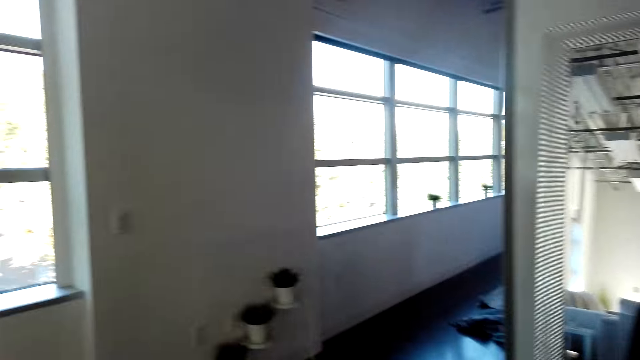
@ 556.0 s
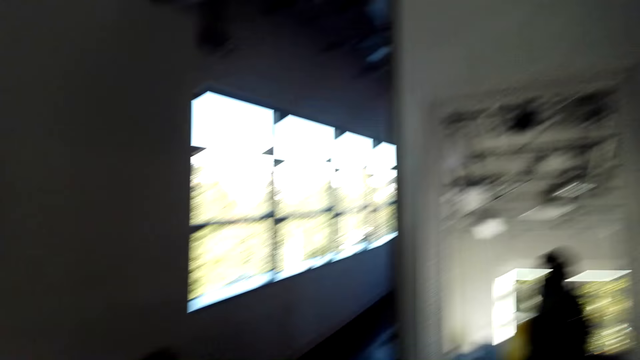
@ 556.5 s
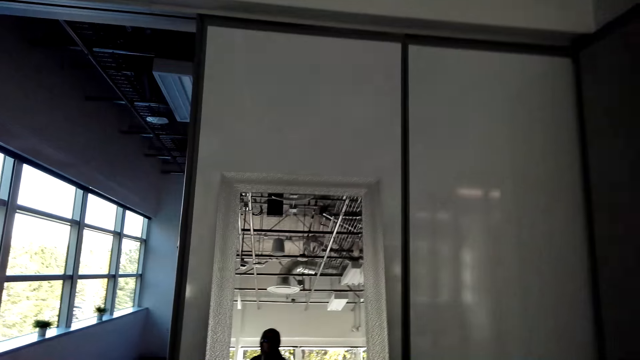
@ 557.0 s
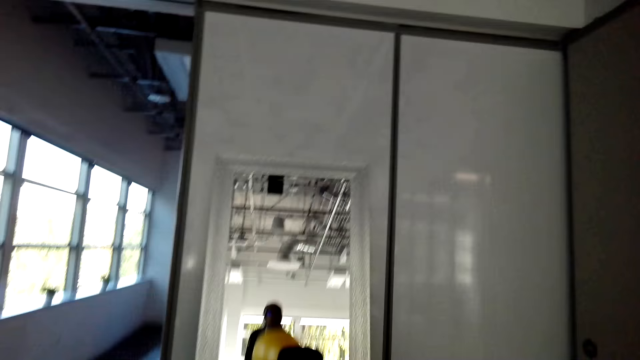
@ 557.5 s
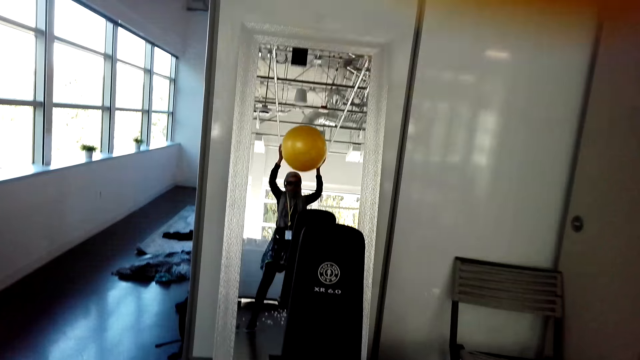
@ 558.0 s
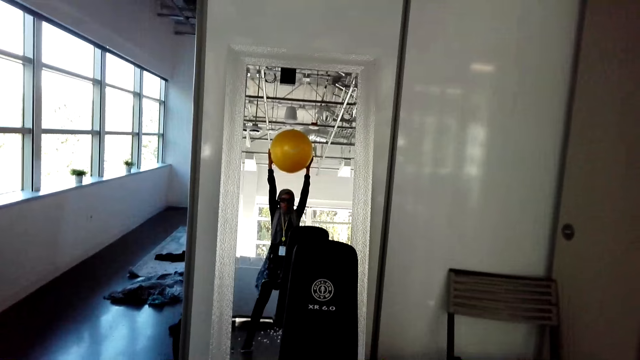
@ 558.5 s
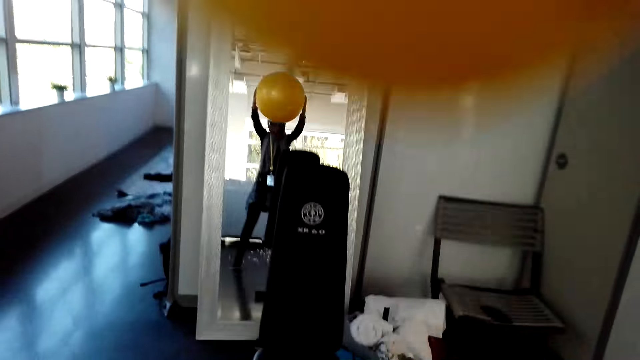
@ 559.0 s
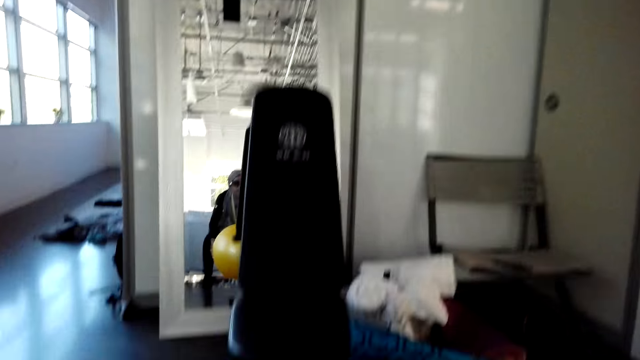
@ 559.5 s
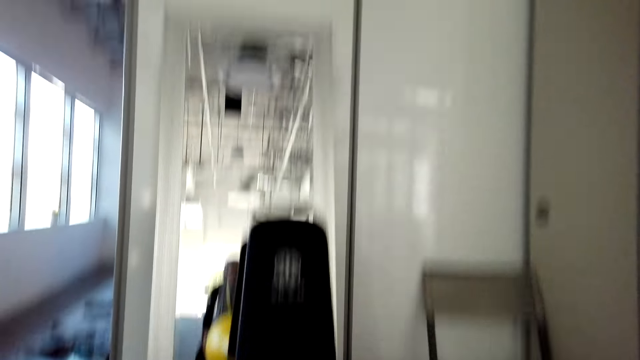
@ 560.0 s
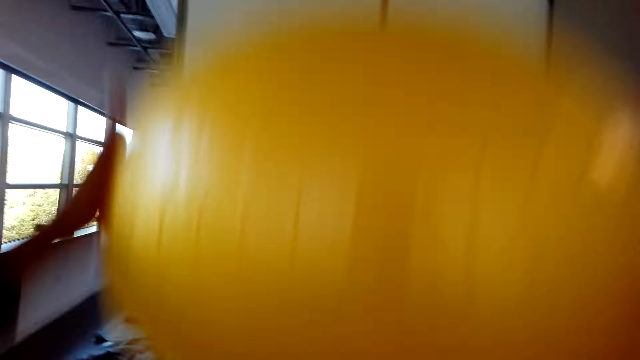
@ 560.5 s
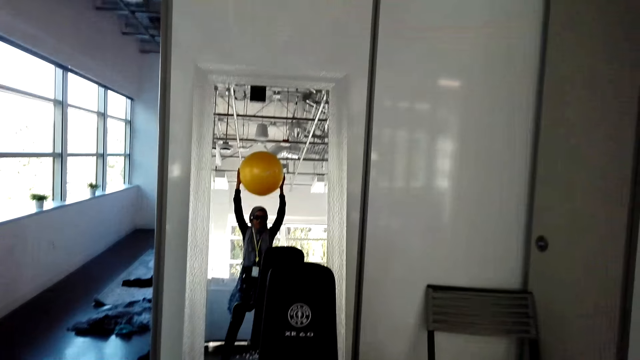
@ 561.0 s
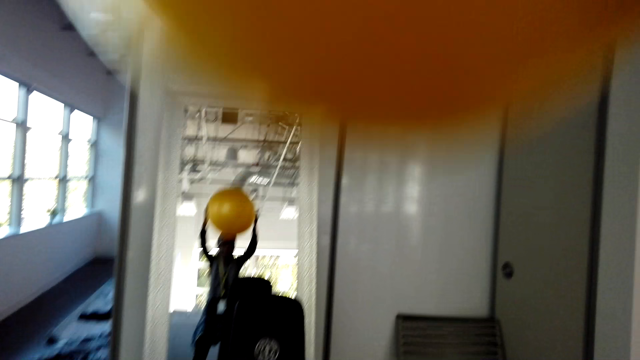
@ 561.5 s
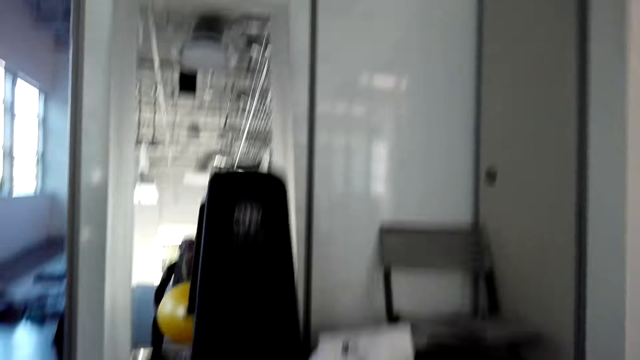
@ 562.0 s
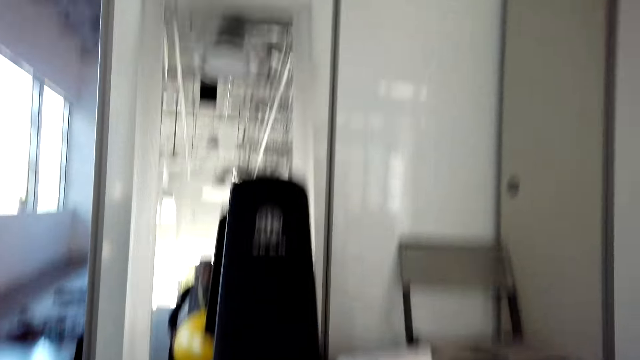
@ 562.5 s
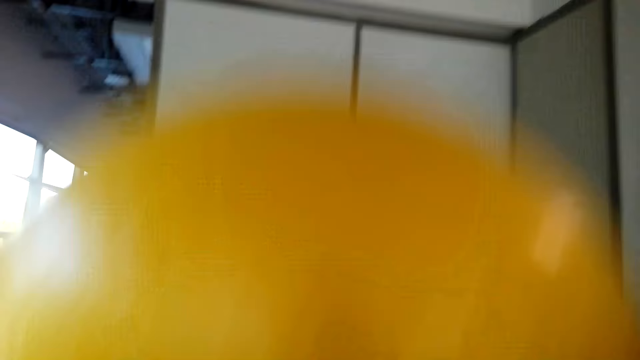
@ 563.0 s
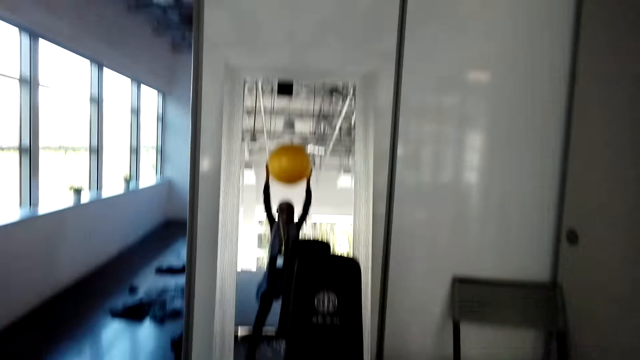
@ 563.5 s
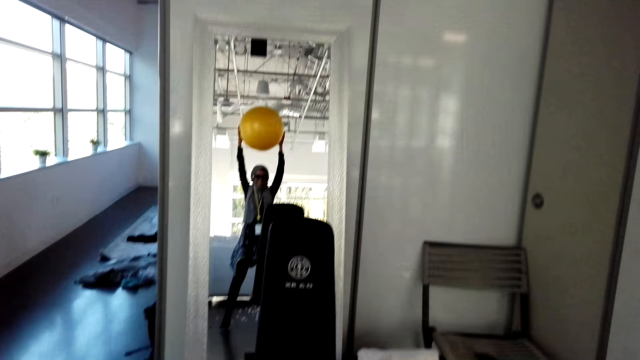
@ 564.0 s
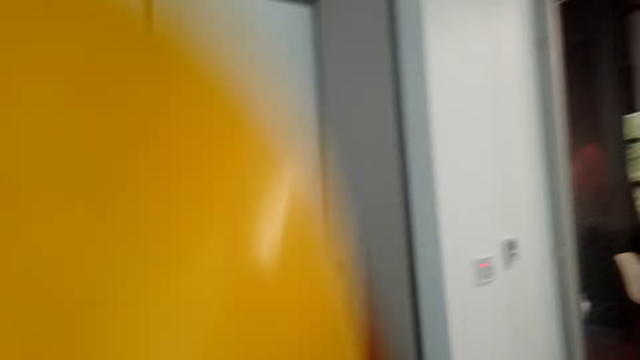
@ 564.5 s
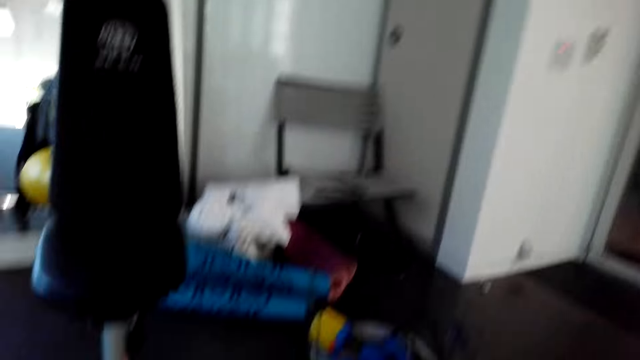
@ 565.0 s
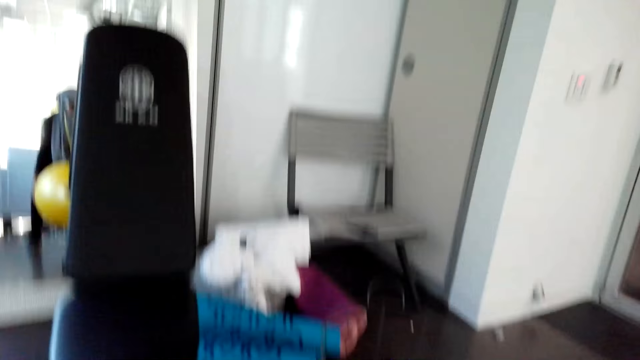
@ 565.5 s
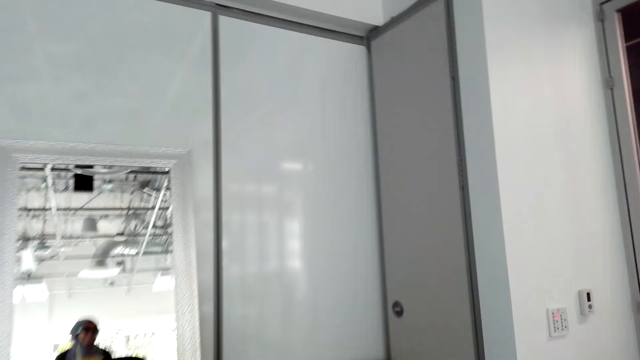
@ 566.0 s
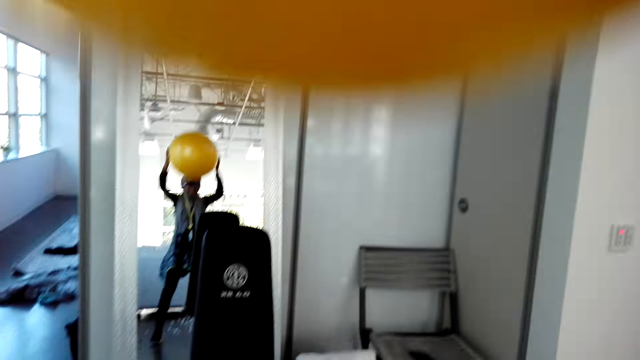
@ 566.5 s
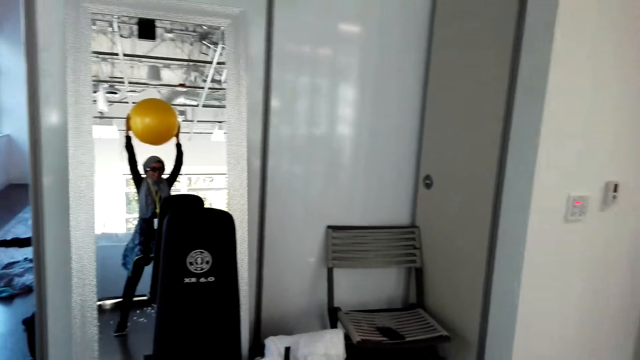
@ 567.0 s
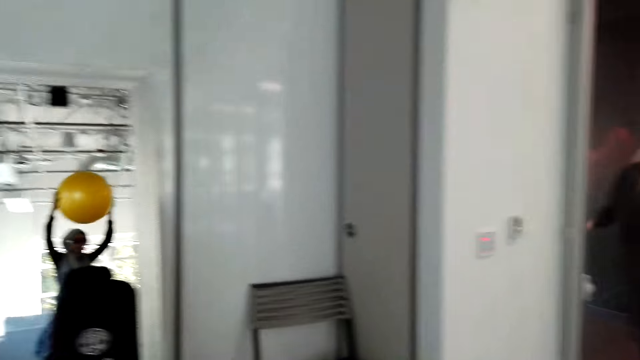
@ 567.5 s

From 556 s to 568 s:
The camera wearer exercises with a yoga ball. They lift the ball.

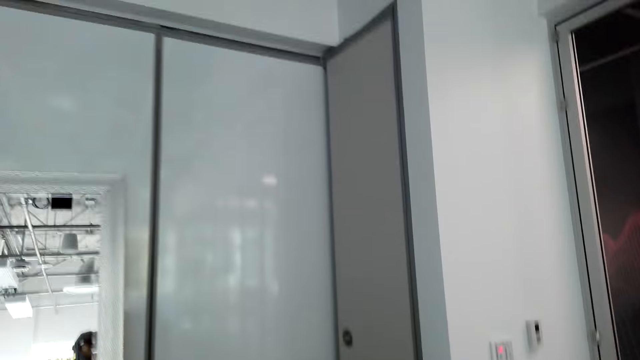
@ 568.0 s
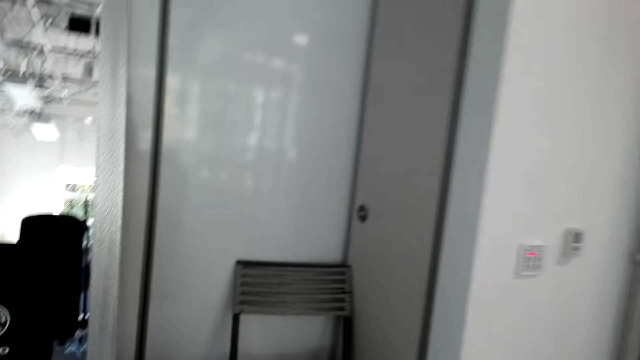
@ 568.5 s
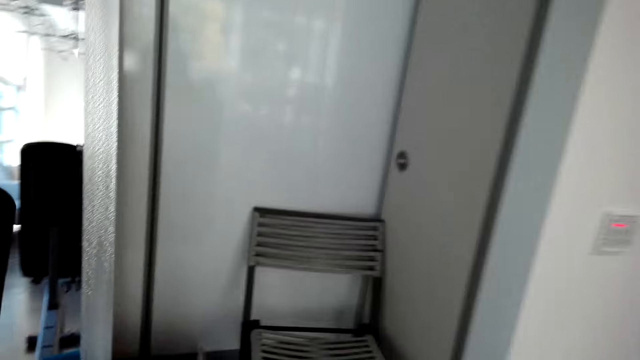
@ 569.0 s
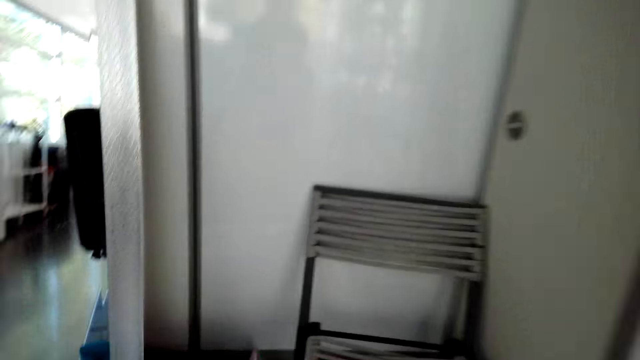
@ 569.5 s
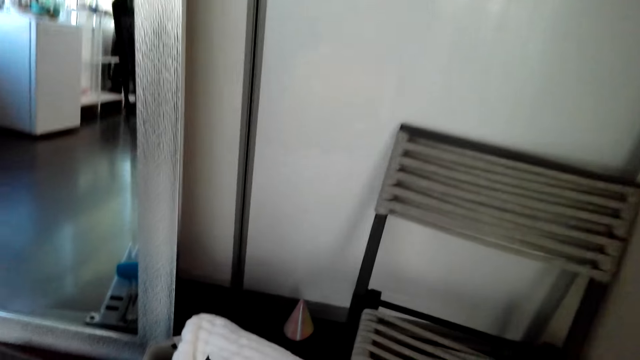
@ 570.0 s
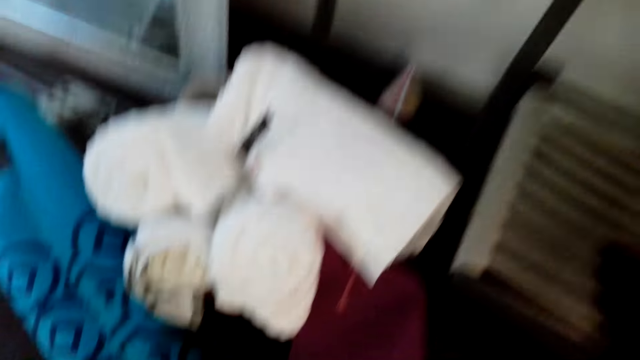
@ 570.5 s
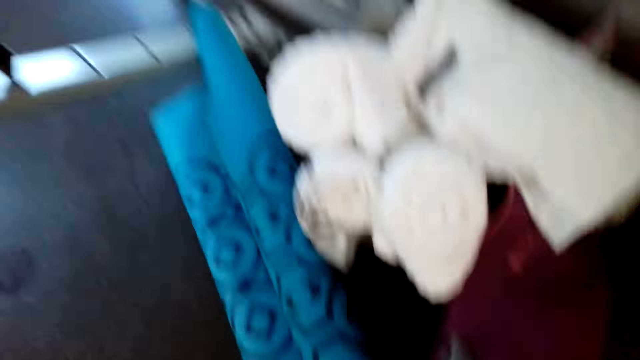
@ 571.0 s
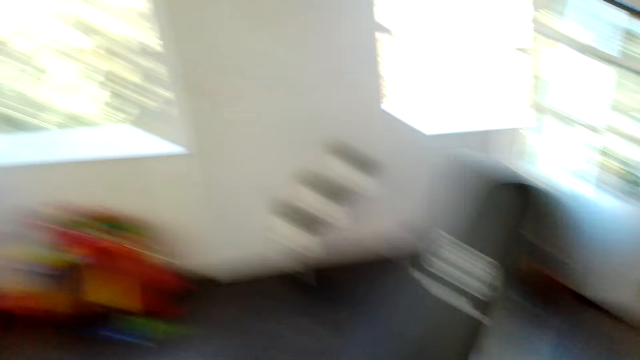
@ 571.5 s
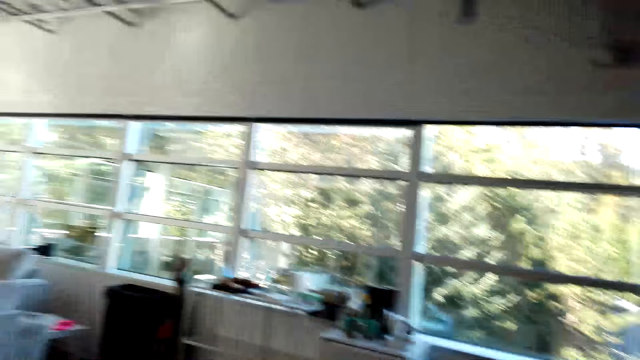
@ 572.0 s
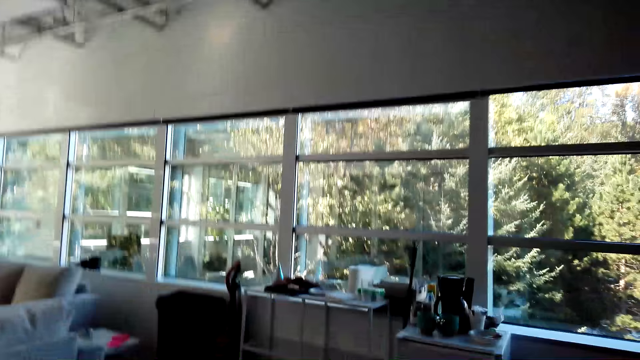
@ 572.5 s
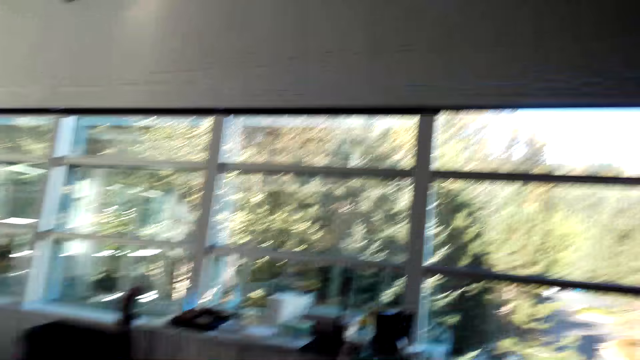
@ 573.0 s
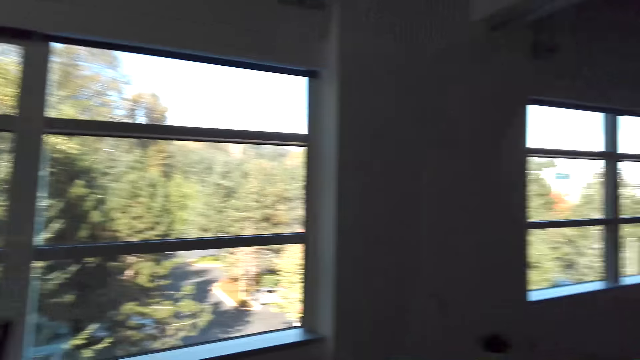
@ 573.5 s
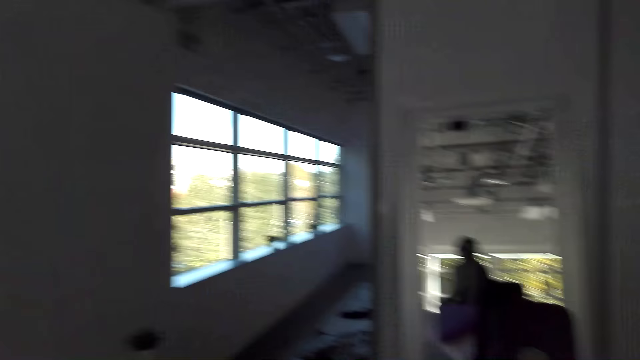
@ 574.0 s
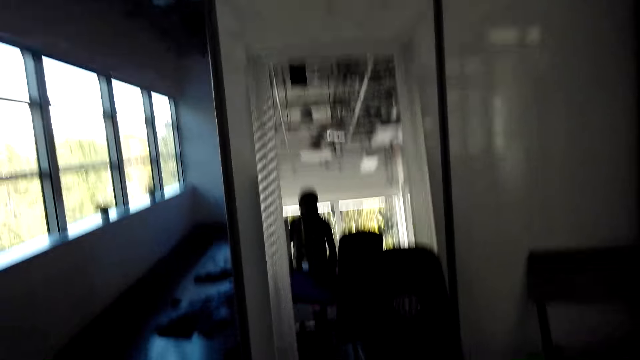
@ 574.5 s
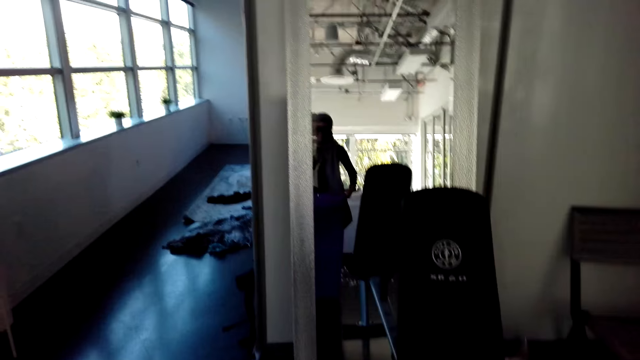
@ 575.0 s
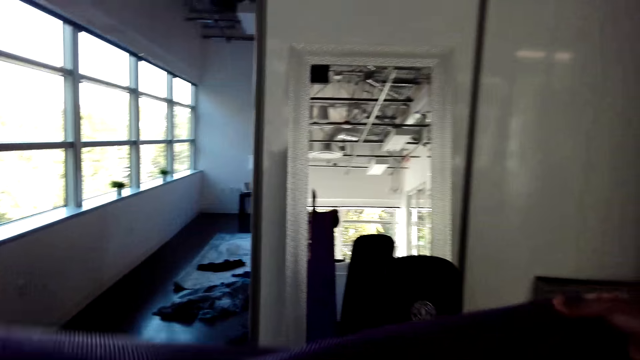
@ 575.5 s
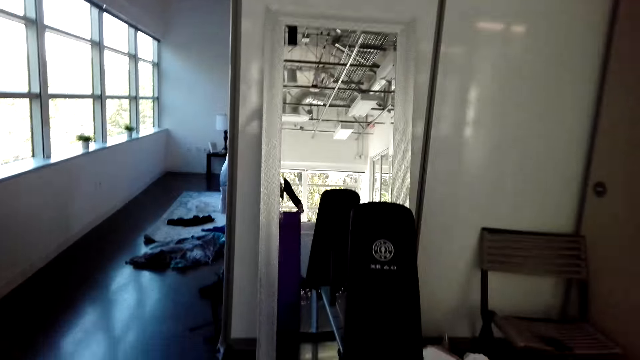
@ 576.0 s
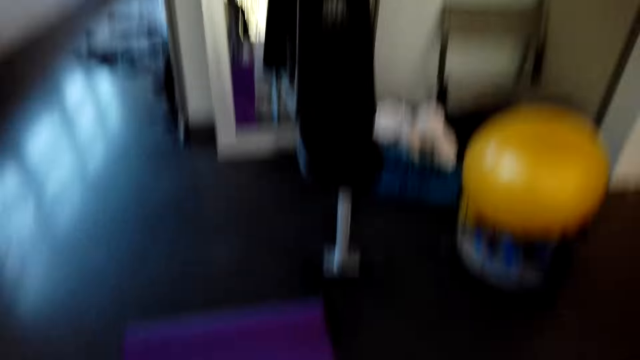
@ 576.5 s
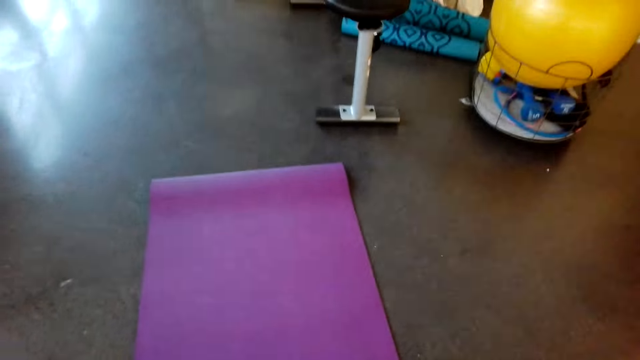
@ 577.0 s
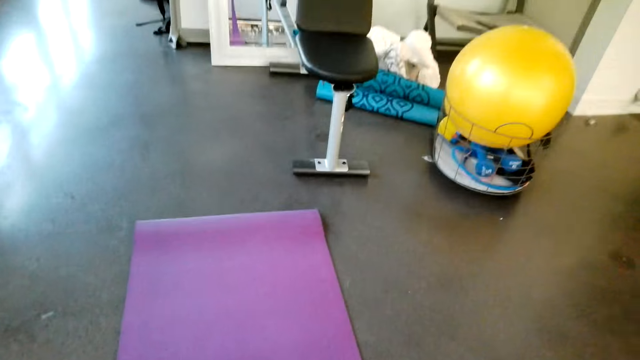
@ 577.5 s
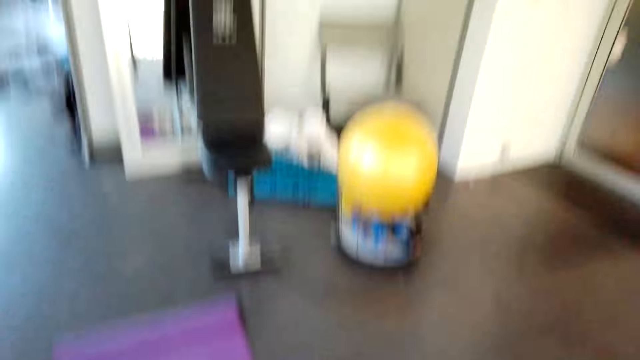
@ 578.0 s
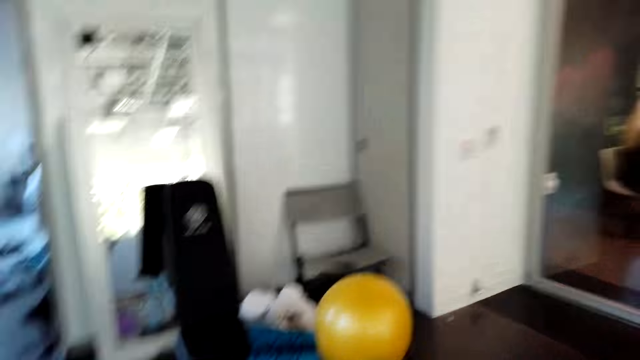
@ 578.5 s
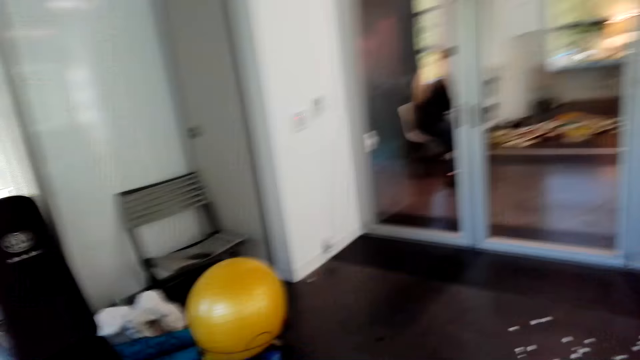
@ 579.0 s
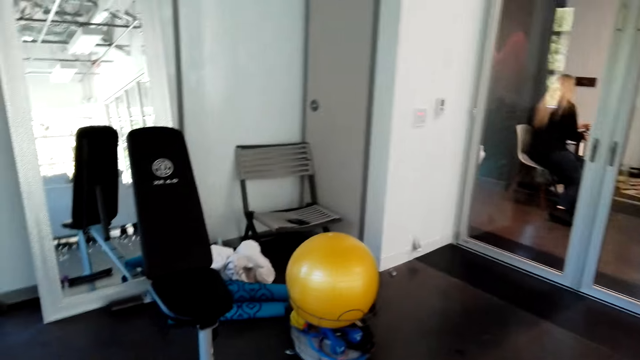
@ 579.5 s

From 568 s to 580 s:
The camera wearer spreads an exercise mat.
